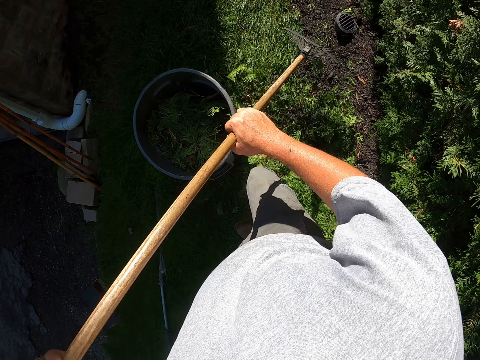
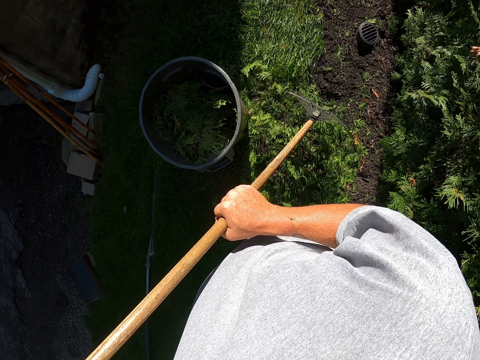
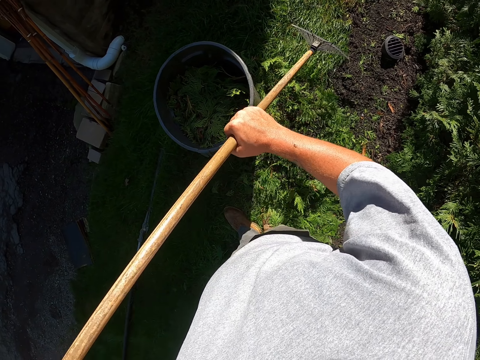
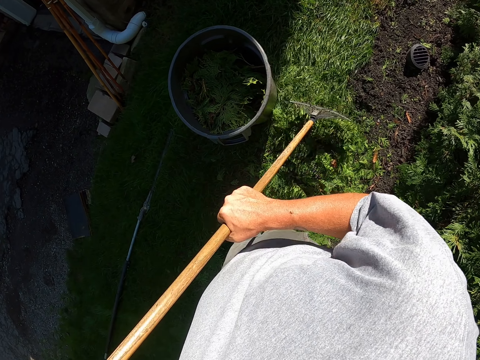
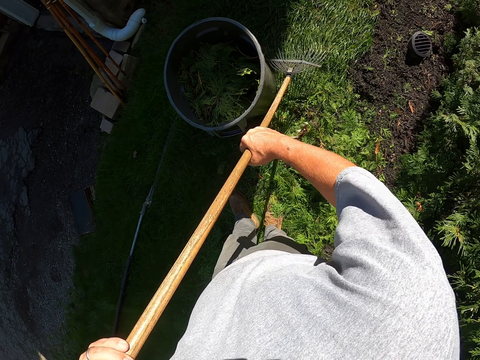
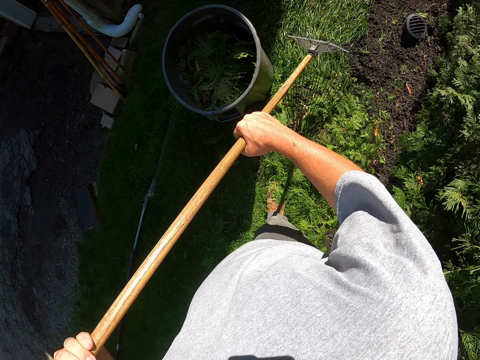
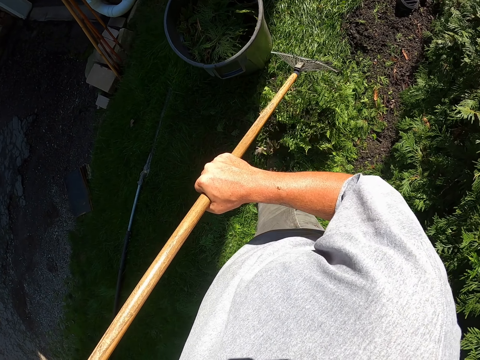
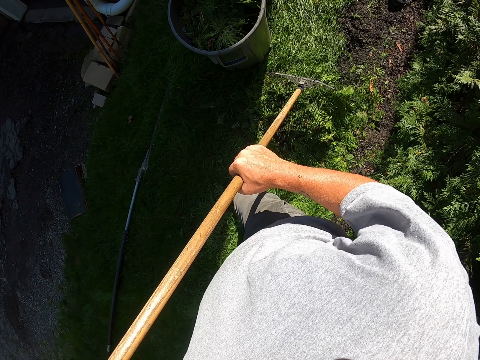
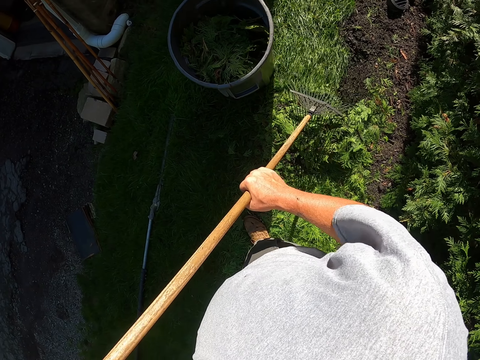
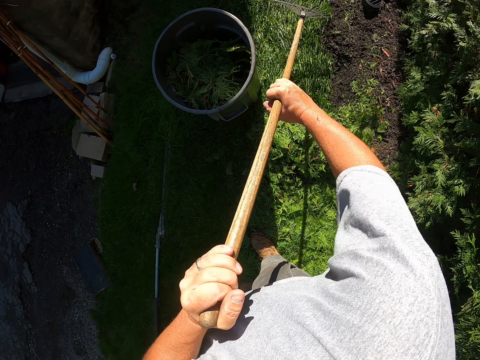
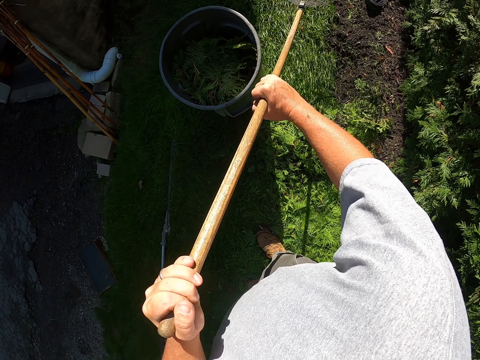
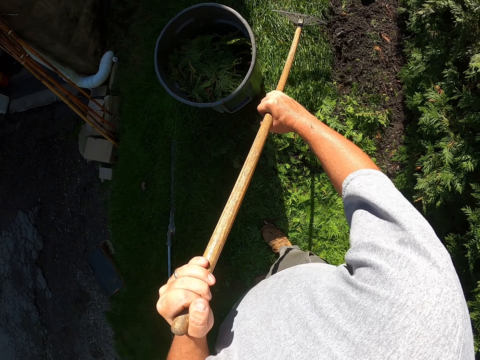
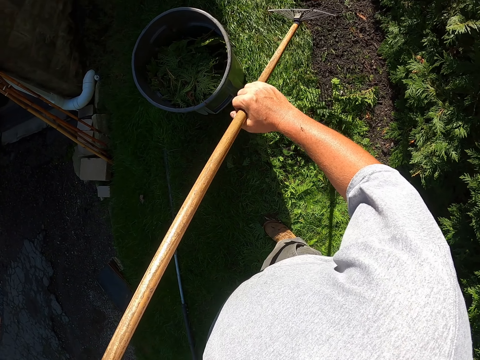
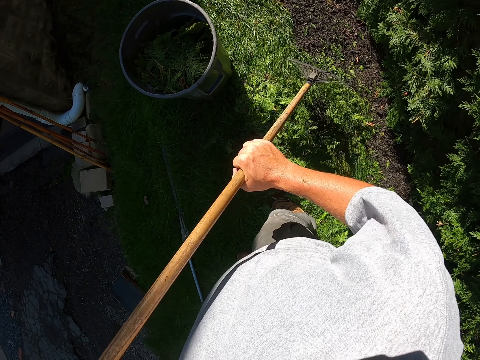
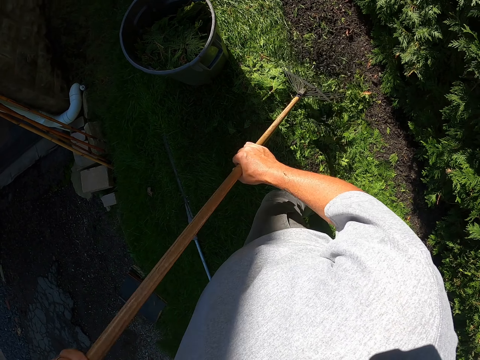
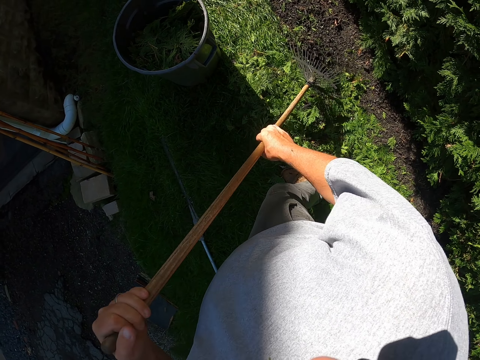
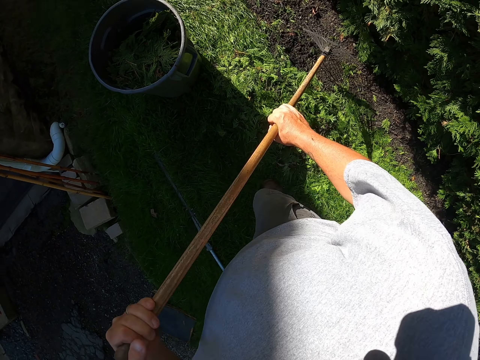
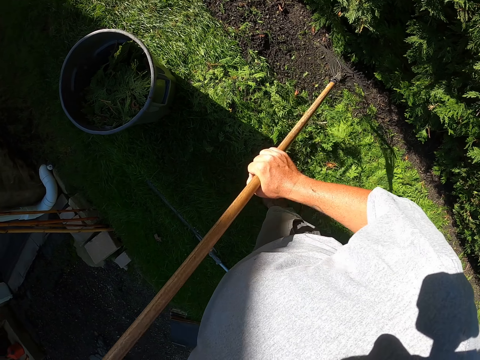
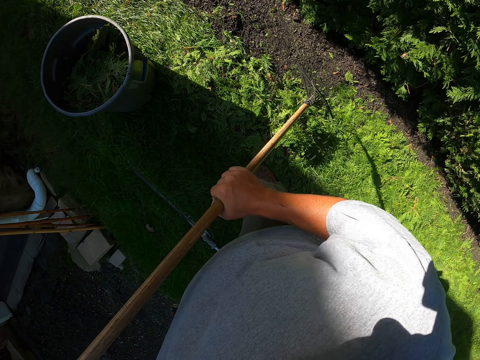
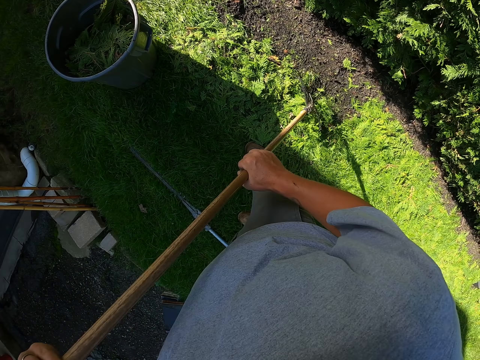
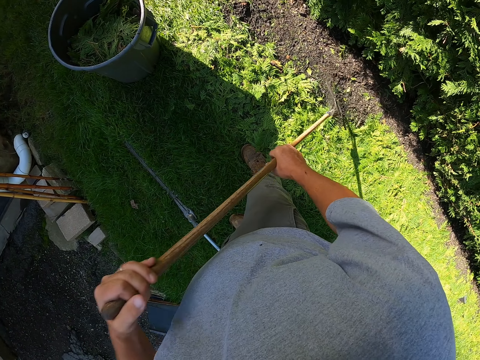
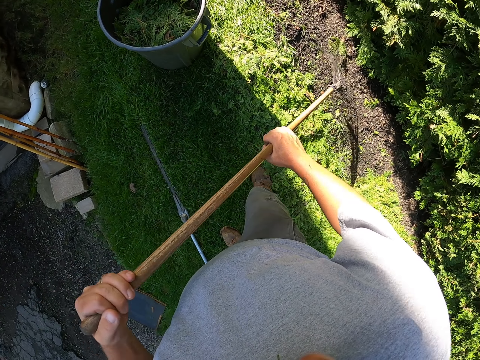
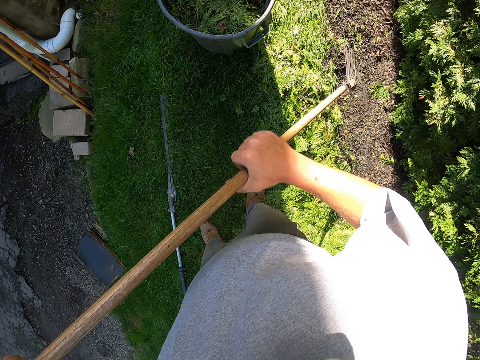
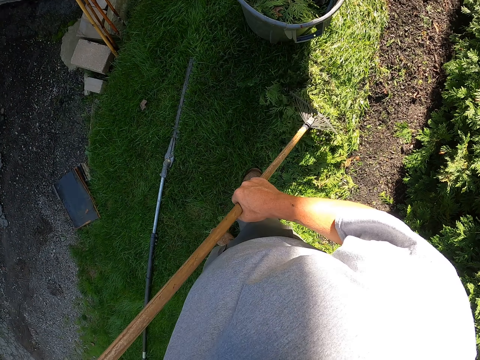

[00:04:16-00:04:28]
The camera wearer moves backwards. They pull dirt with a rake. They move backwards. They pull the dirt with the rake. They move backwards. They pull the dirt with the rake. They move backwards. They pull the dirt with the rake.

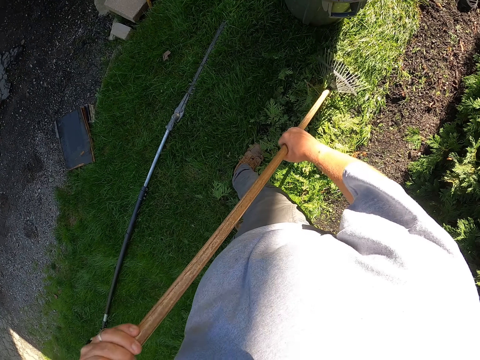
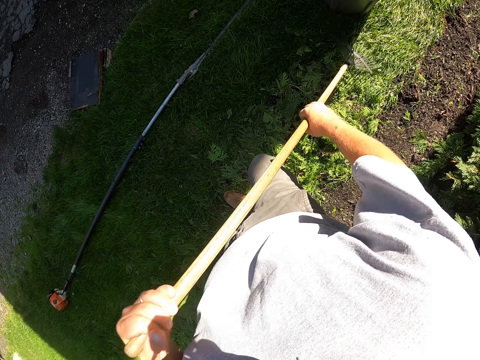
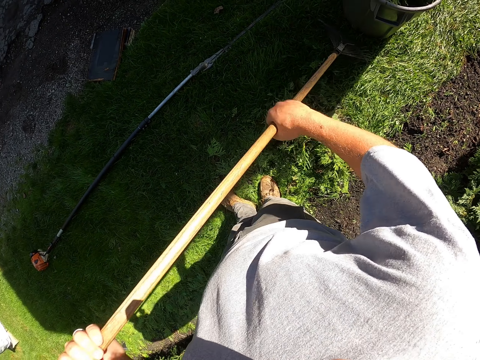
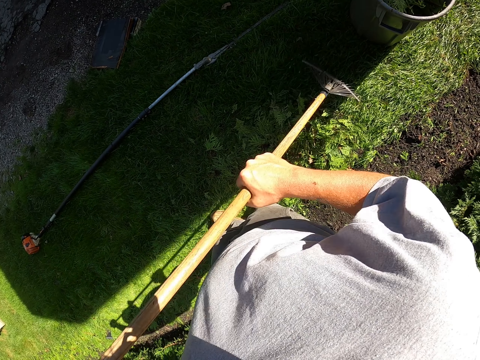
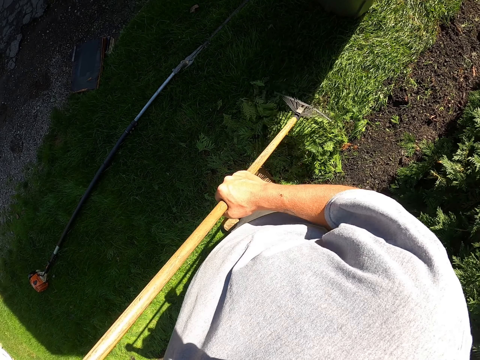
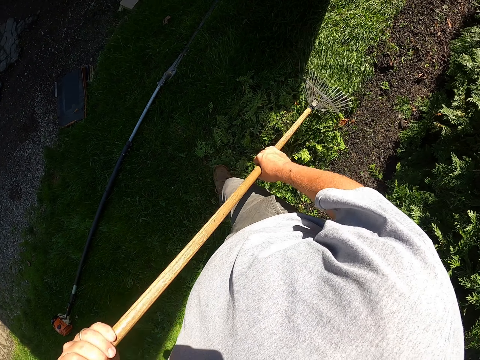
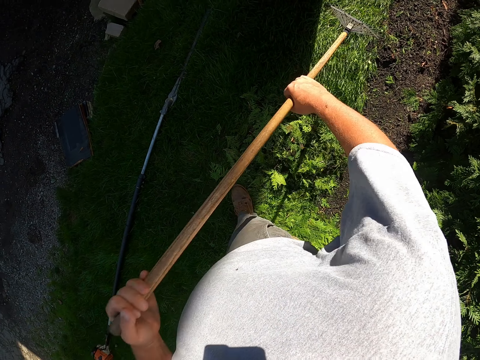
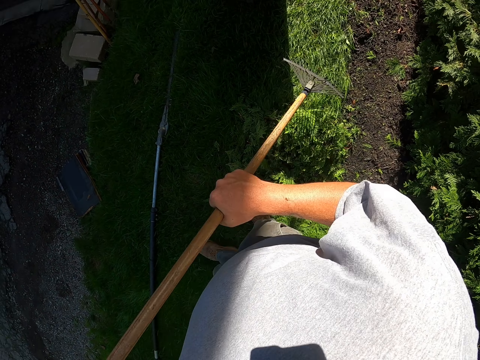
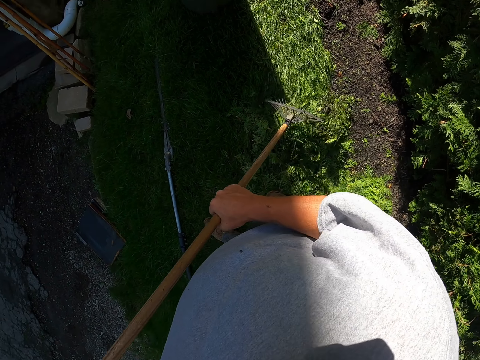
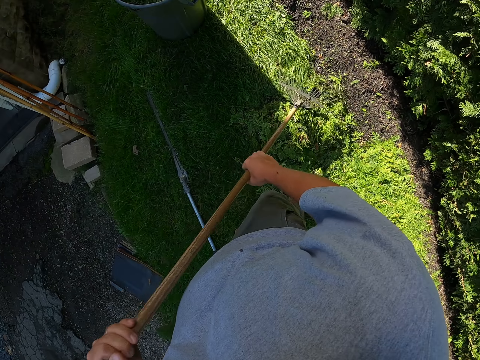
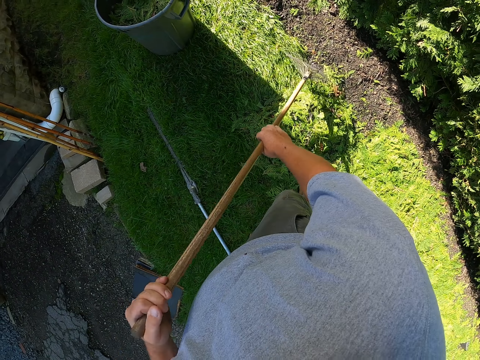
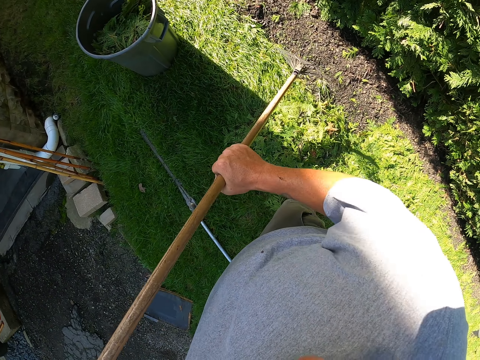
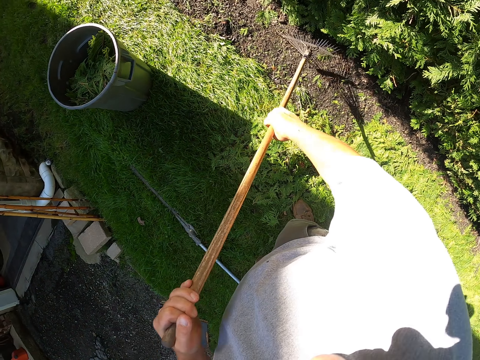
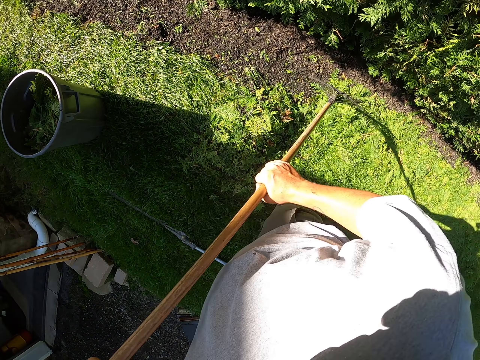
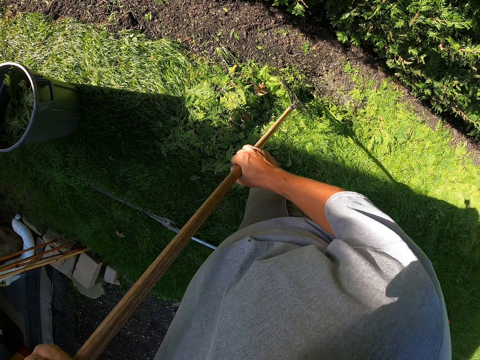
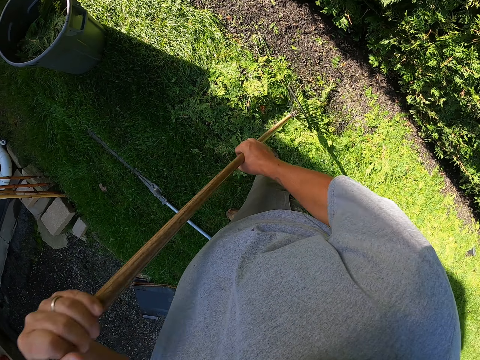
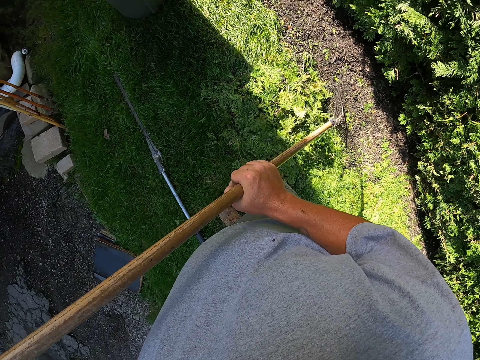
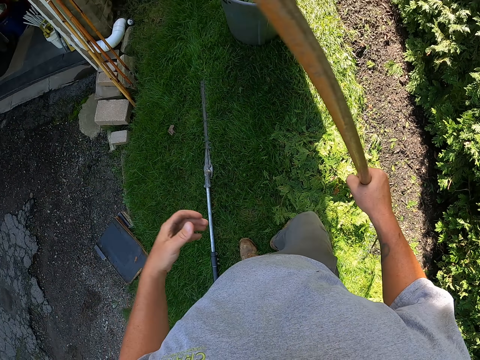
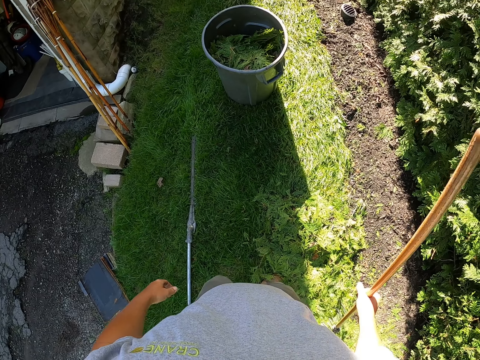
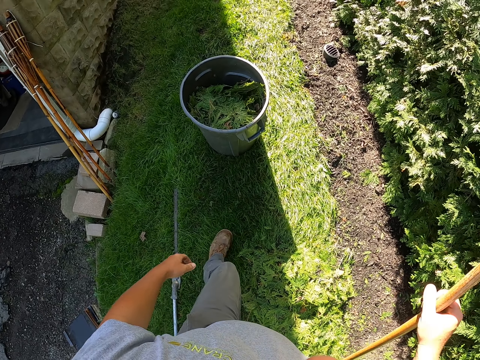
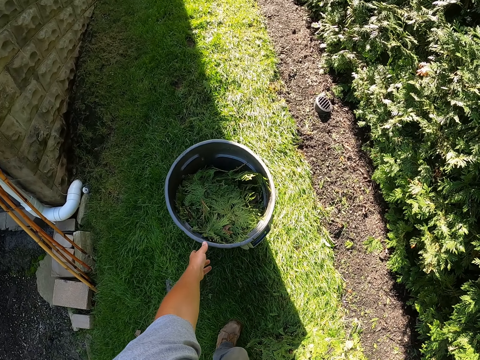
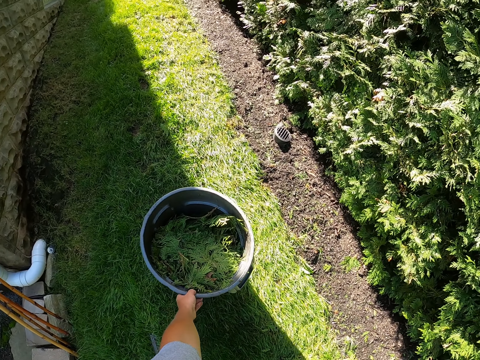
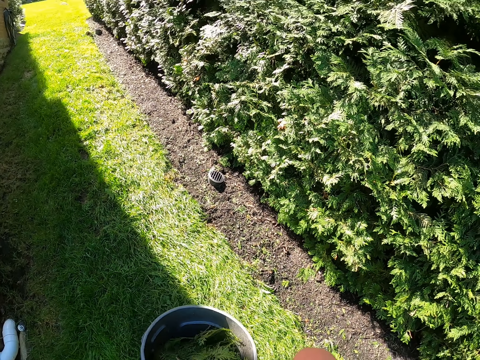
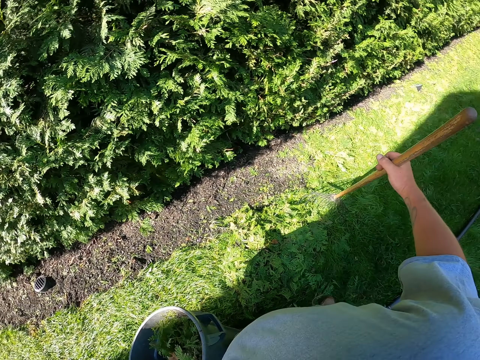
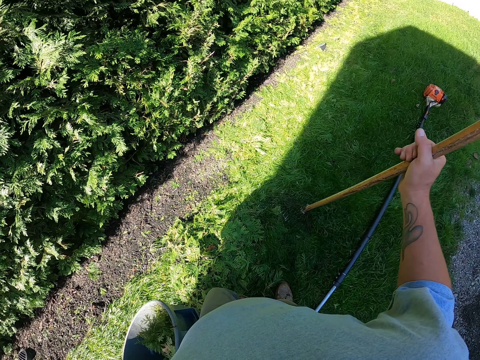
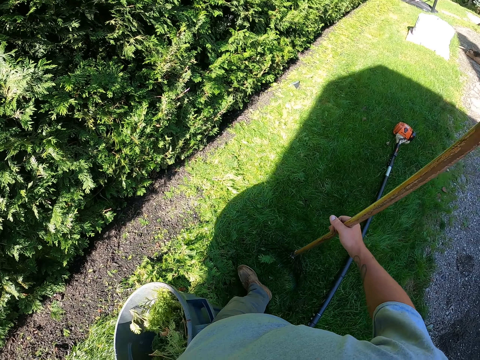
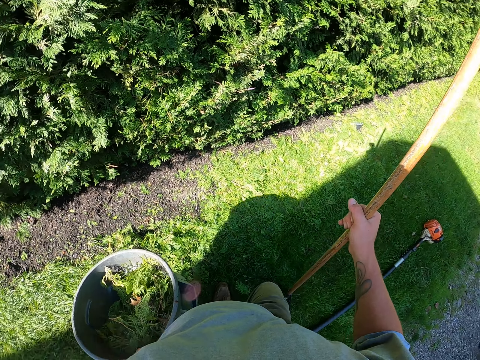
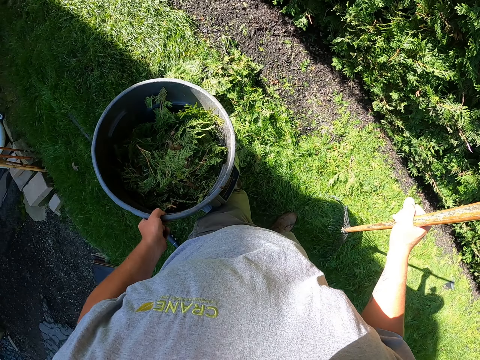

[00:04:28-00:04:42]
The camera wearer moves backwards. They pull dirt with a rake. They move backwards. They pull the dirt with the rake. They move towards the bucket. They lift up the litter bin bucket and carry the bucket.
